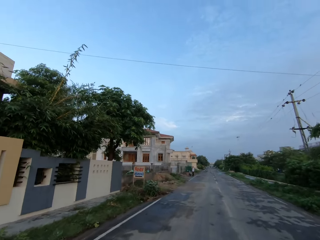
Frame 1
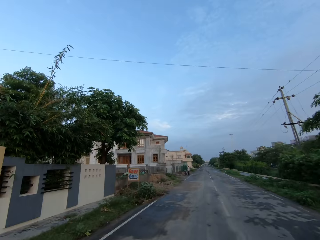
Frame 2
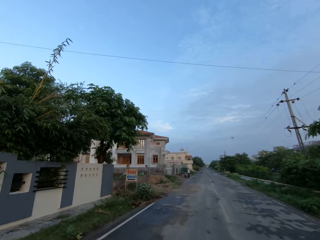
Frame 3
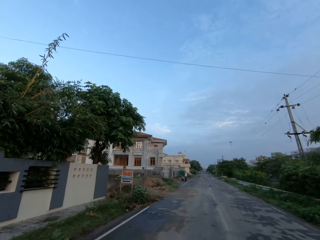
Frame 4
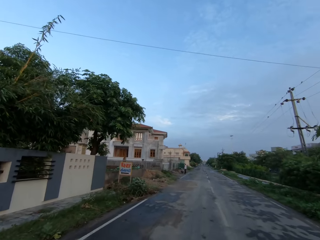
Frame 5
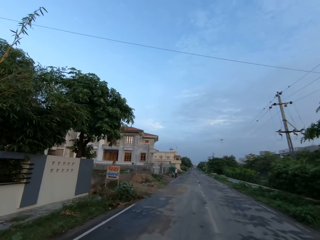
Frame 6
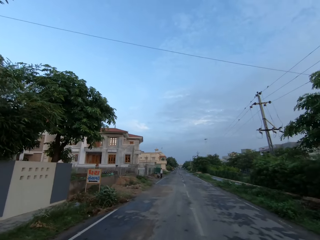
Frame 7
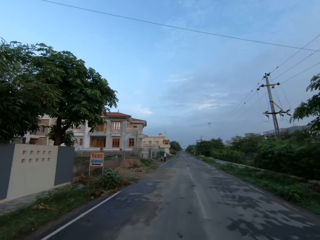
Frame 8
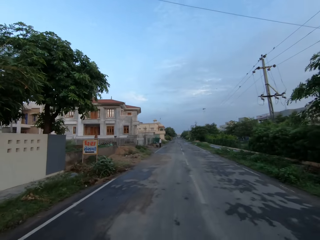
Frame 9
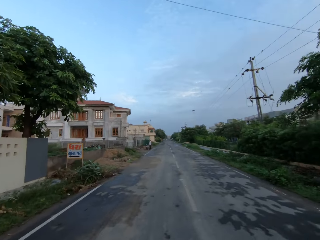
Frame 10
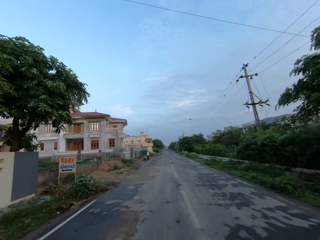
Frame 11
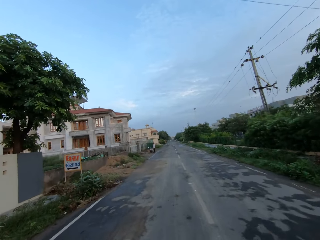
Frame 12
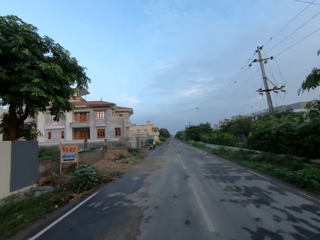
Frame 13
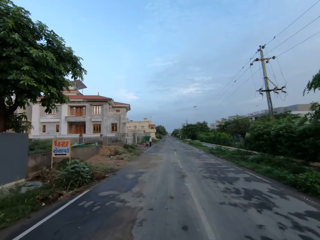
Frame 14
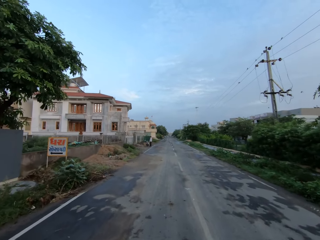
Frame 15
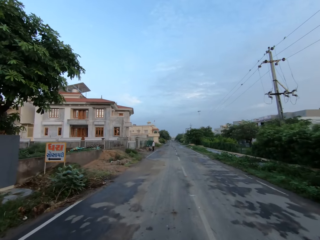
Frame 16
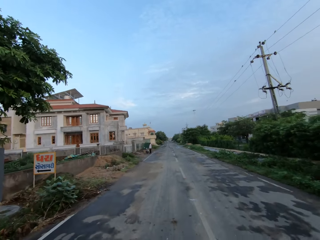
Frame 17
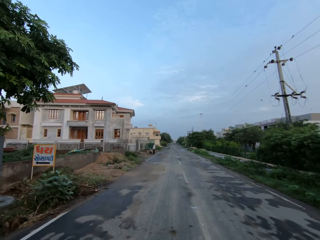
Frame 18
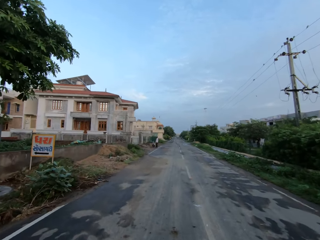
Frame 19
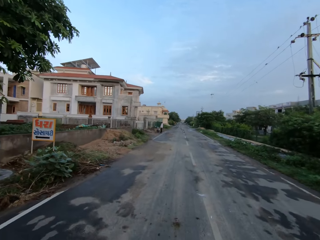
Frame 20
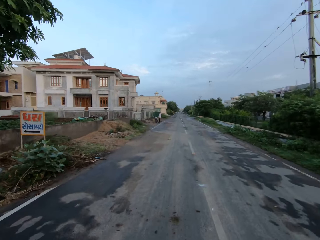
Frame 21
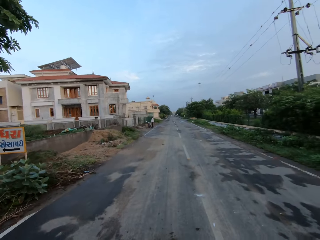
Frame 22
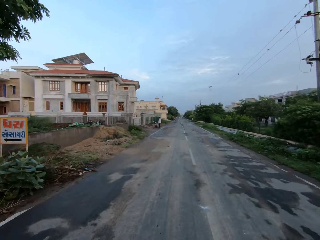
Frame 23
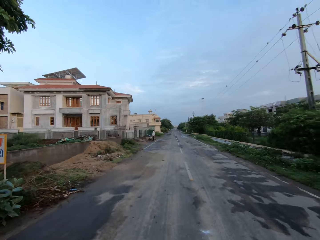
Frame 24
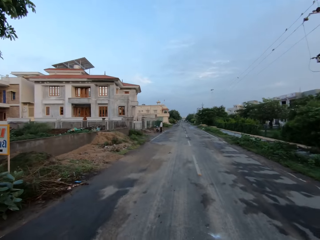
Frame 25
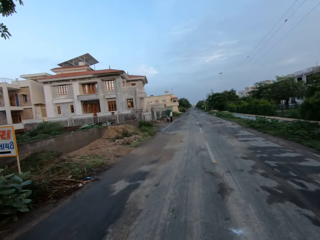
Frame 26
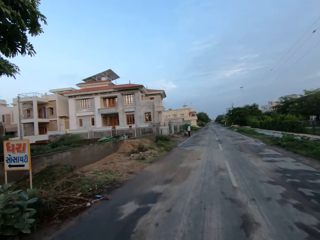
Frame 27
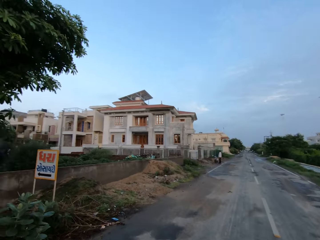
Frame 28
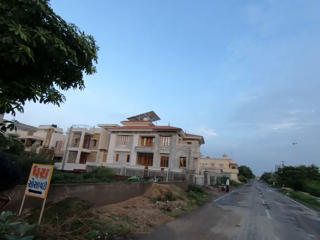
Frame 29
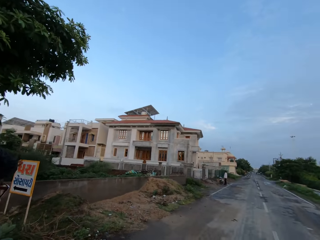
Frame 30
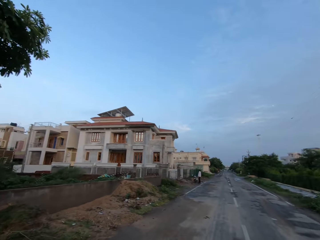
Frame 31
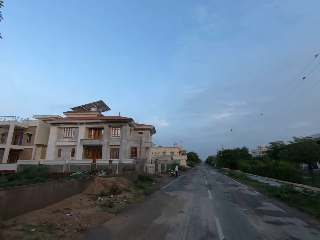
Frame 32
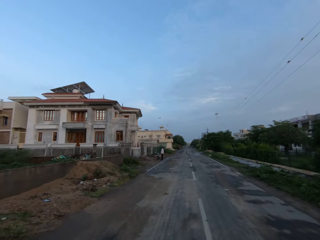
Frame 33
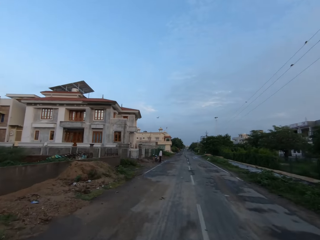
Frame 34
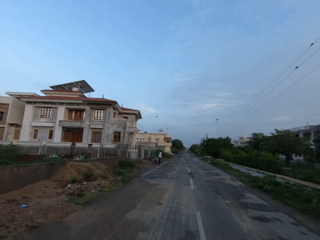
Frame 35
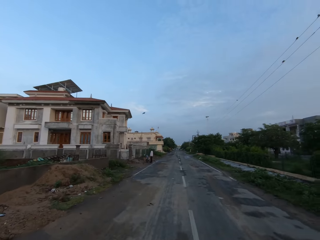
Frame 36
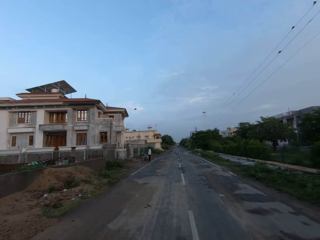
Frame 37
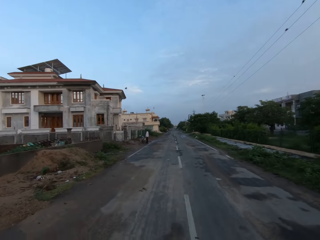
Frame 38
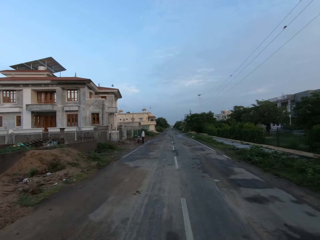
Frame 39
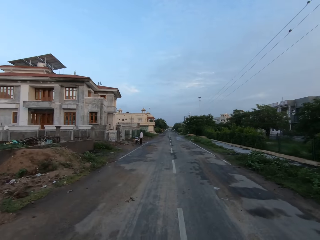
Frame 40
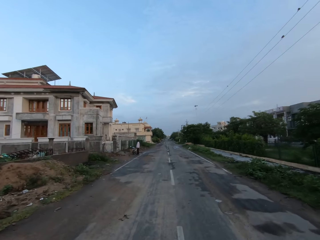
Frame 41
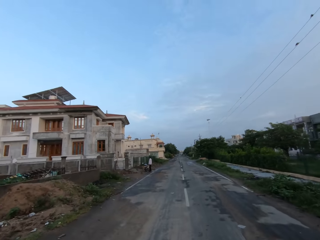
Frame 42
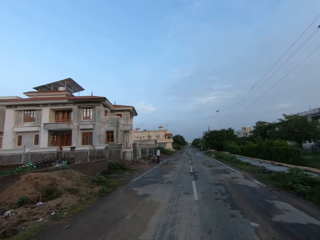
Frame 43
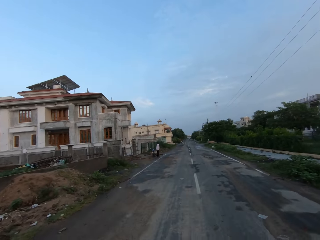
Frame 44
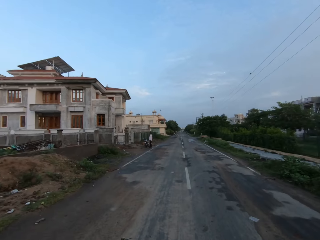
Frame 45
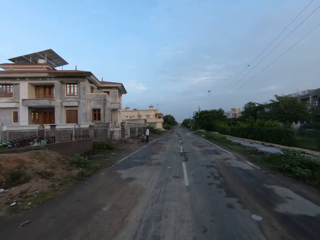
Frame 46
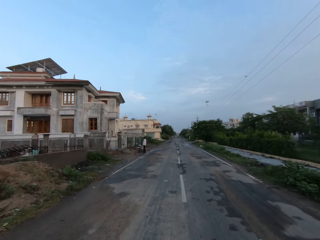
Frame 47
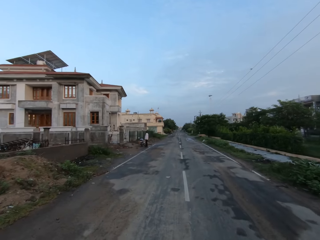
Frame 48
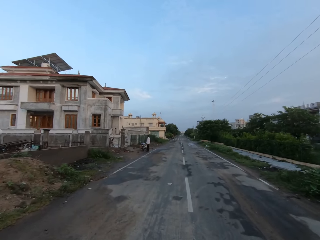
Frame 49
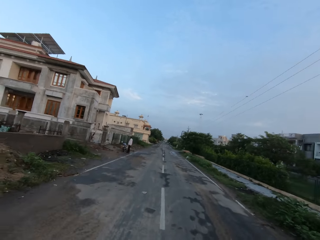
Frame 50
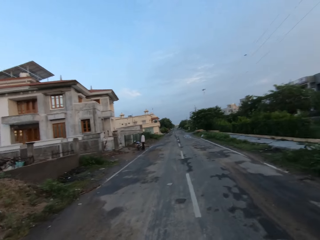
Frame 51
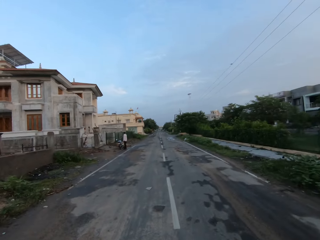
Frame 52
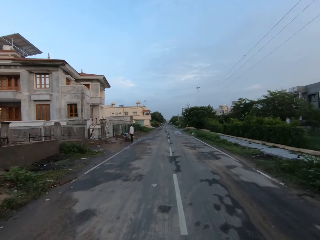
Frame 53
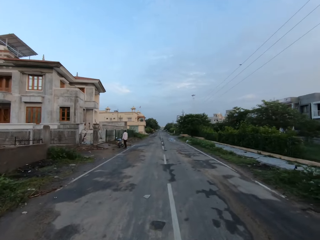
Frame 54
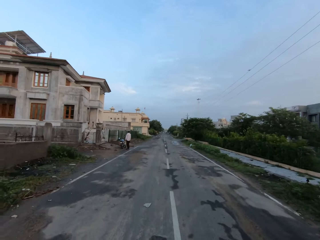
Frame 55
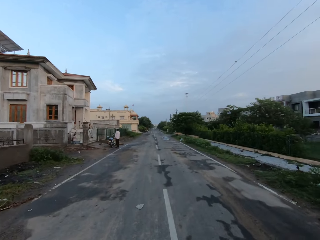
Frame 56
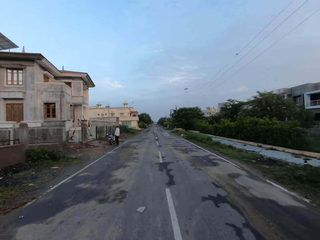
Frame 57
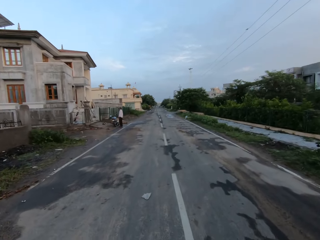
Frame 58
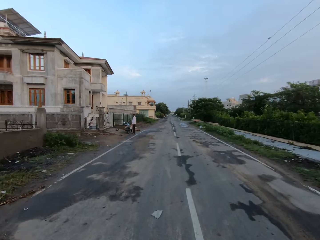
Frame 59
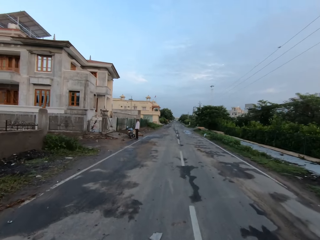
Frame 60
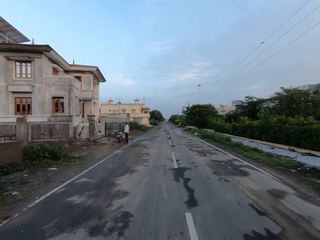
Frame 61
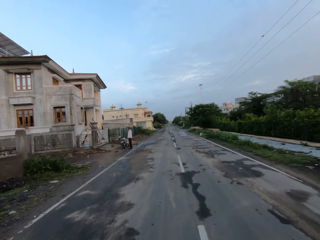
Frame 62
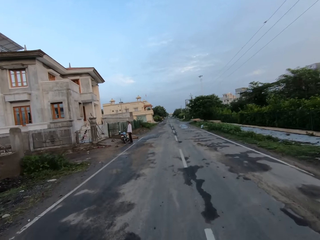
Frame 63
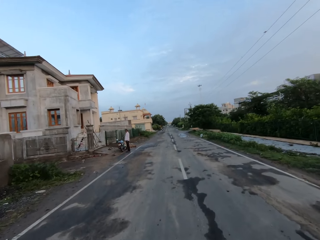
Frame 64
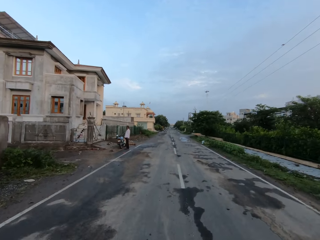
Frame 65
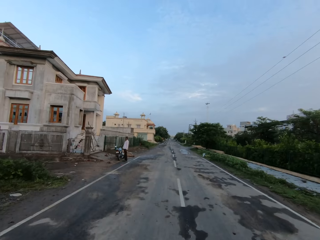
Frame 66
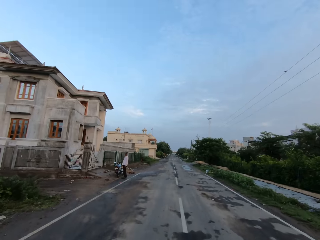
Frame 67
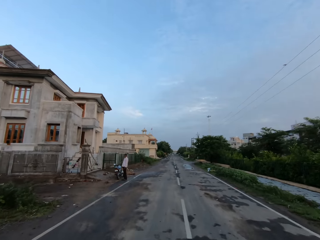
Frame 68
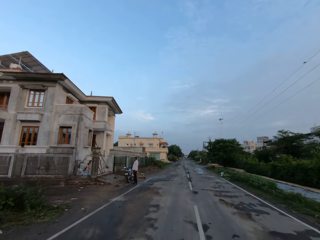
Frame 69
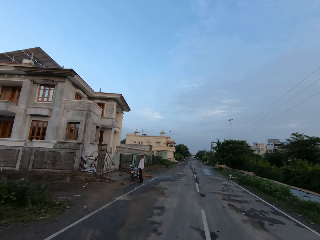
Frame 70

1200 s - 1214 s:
The camera wearer speaks to the man. They speak to the man again. The man speaks to the camera wearer. The man speaks to the camera wearer repeatedly. The camera wearer speaks to the man.

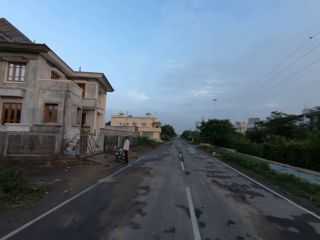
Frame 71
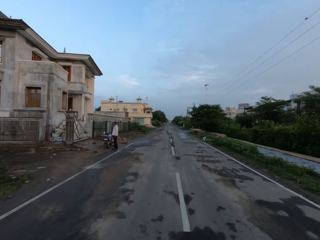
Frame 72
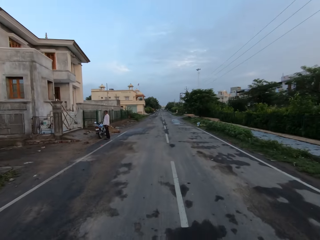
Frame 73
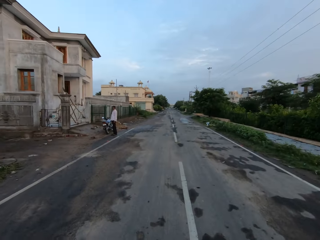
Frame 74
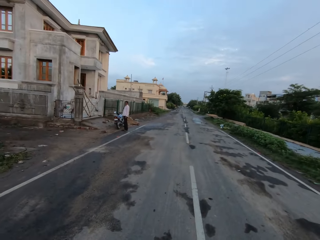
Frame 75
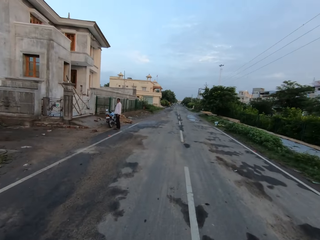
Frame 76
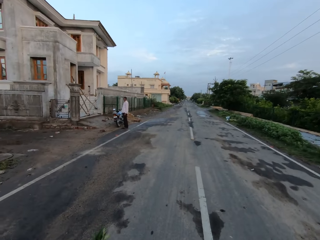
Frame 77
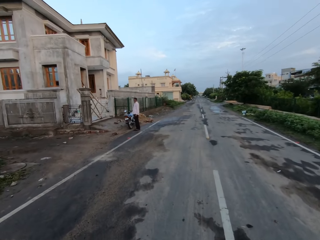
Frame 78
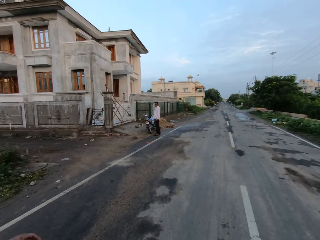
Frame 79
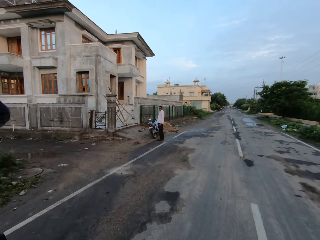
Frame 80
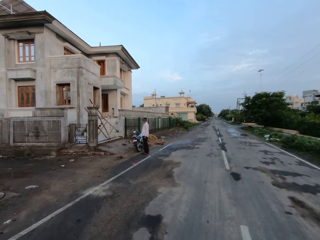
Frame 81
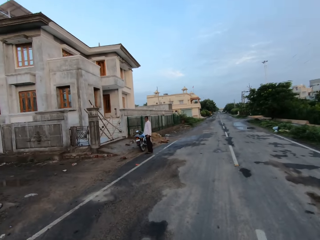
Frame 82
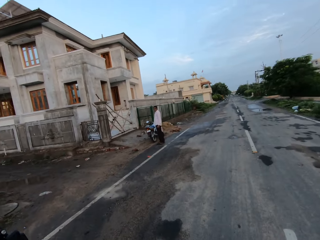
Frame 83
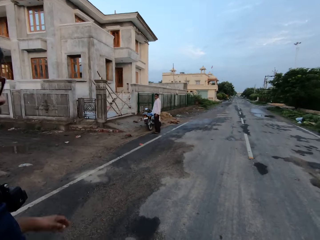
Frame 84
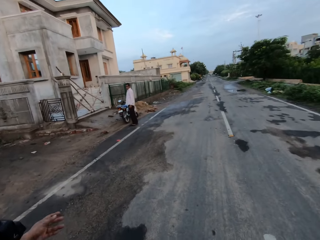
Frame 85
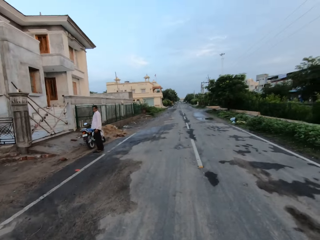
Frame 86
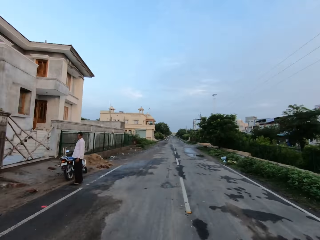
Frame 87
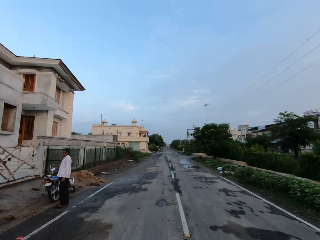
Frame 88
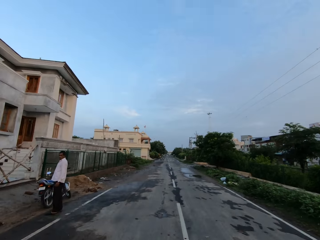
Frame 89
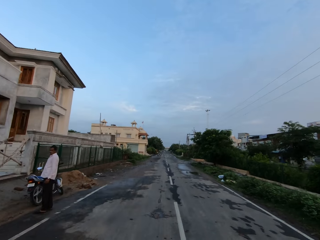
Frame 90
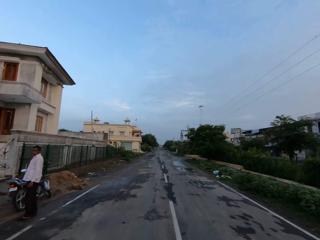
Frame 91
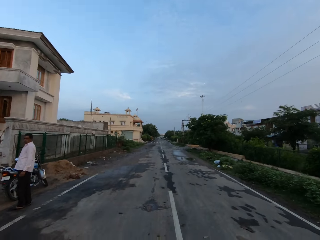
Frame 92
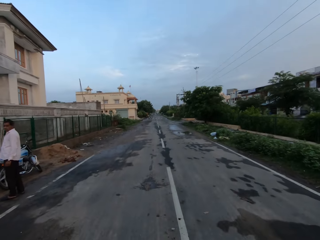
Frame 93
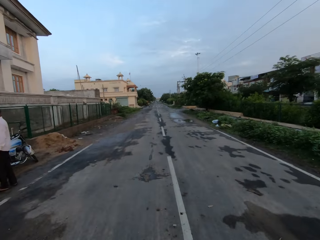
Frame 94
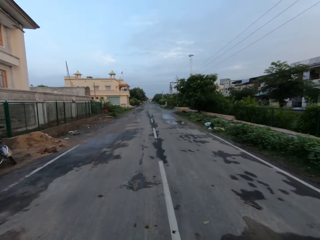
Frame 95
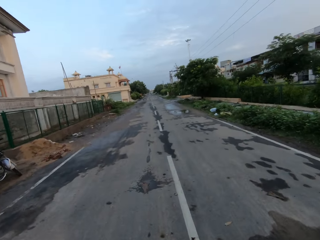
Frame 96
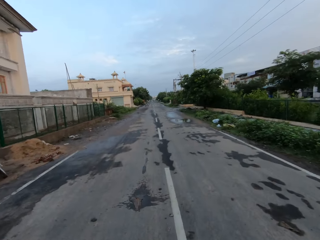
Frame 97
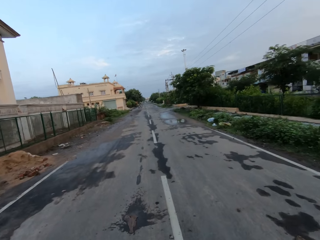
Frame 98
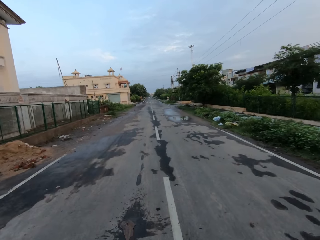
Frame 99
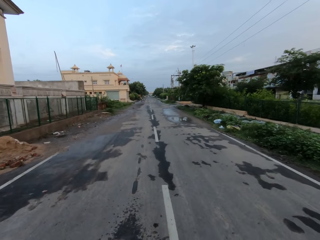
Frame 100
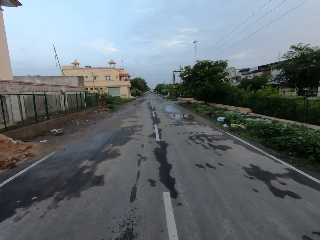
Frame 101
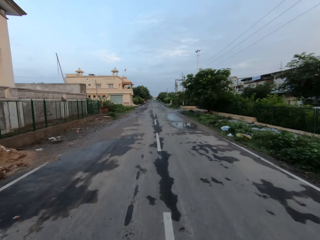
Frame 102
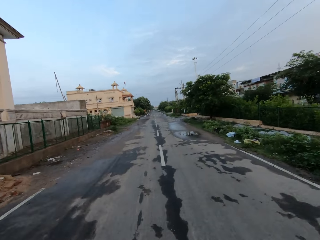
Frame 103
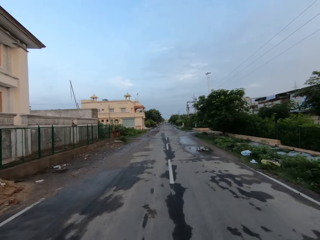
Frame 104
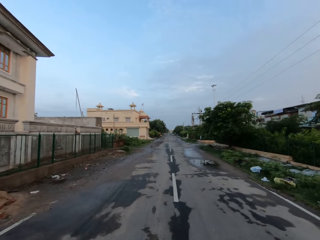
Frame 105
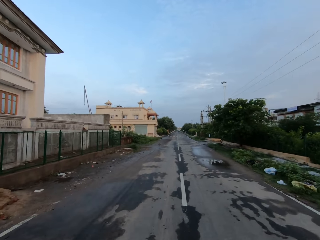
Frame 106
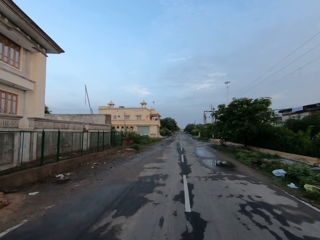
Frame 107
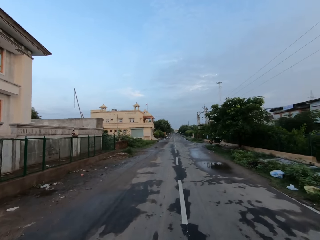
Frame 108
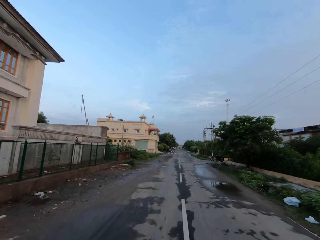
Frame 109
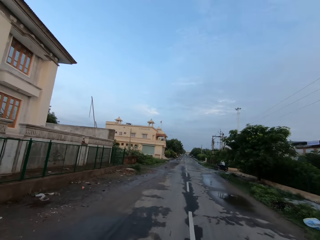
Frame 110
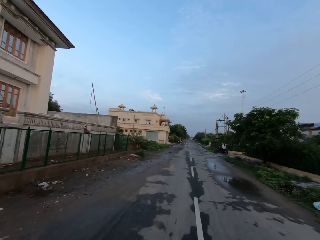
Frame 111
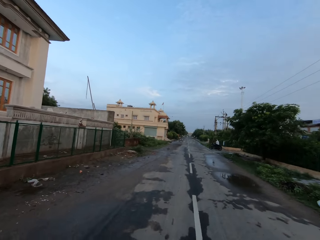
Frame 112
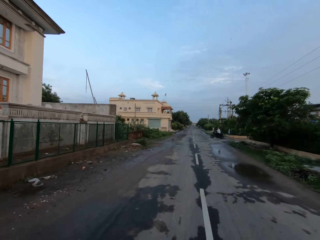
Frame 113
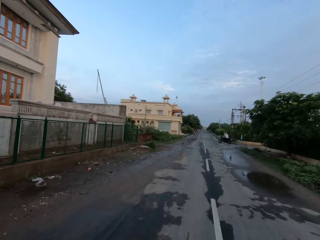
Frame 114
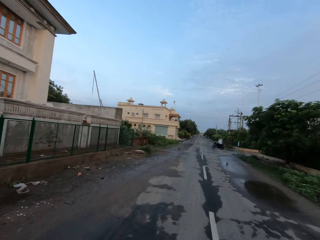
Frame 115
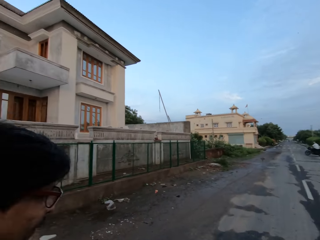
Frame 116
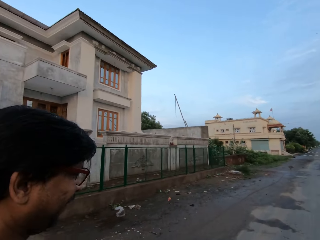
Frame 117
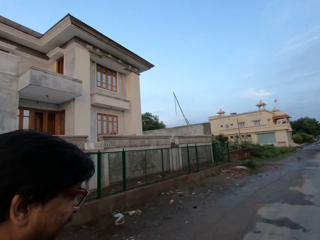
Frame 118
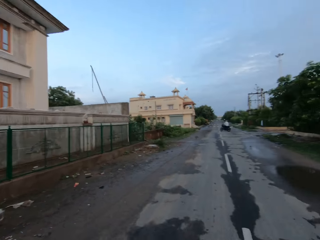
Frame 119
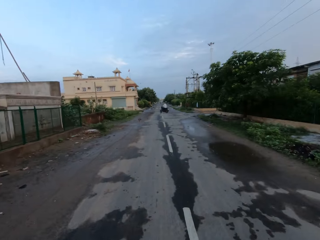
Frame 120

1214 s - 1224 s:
A man speaks to the camera wearer. The camera wearer walks past another man. They speak to the first man. They turn towards the first man.
